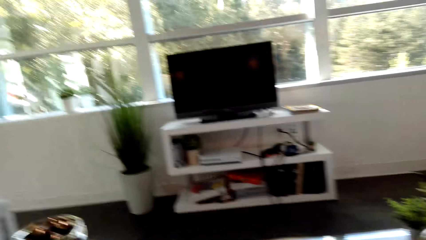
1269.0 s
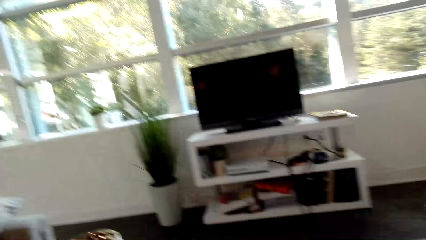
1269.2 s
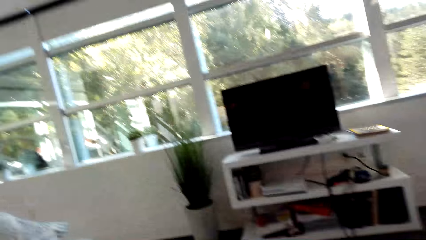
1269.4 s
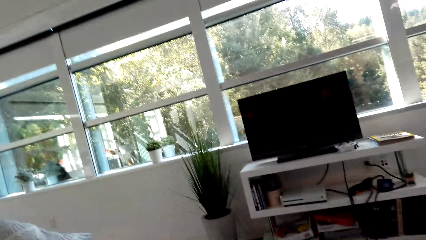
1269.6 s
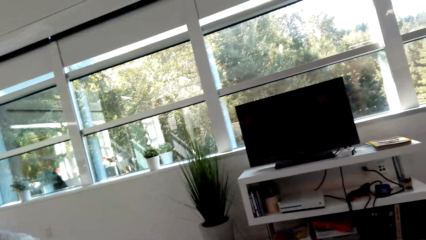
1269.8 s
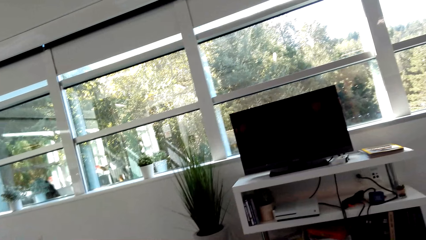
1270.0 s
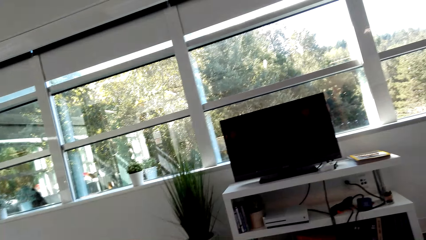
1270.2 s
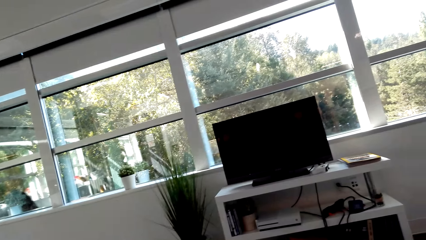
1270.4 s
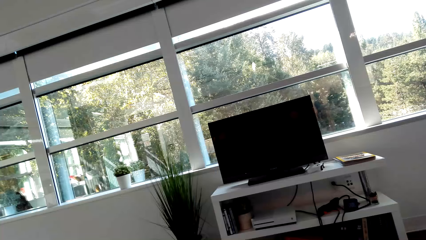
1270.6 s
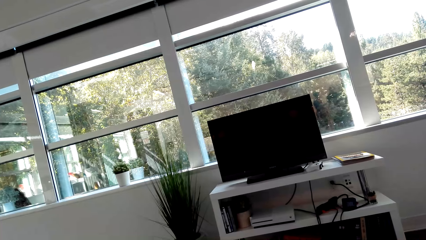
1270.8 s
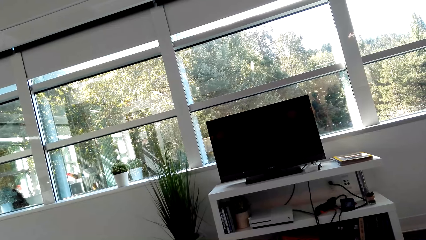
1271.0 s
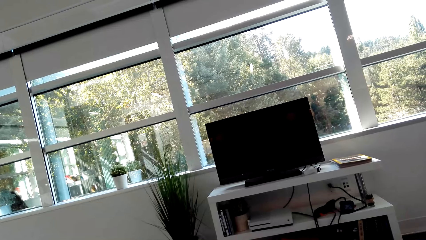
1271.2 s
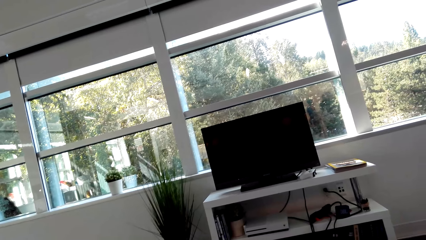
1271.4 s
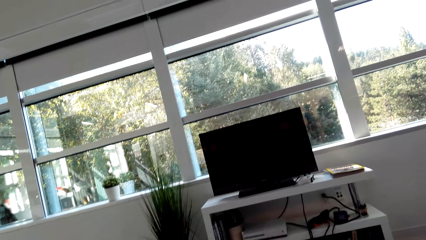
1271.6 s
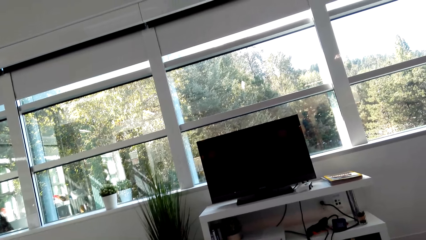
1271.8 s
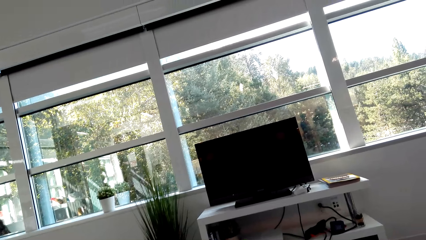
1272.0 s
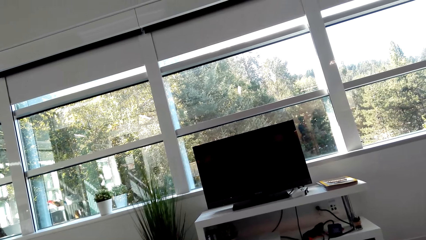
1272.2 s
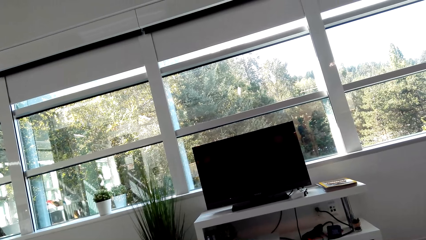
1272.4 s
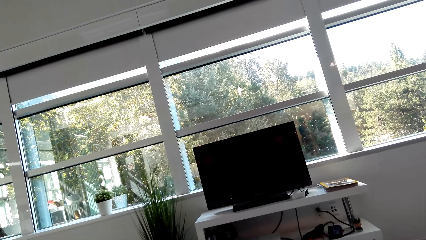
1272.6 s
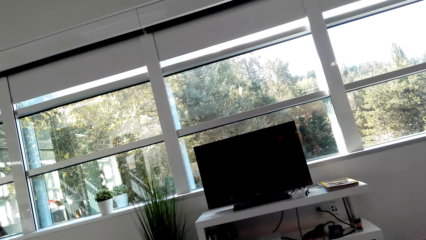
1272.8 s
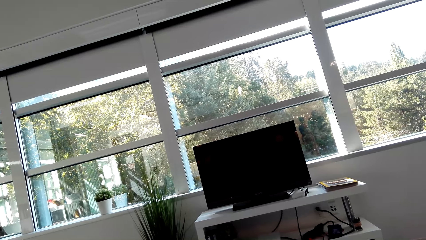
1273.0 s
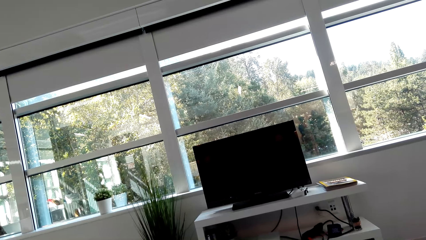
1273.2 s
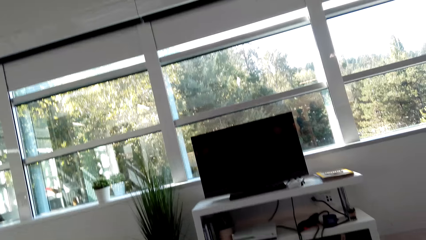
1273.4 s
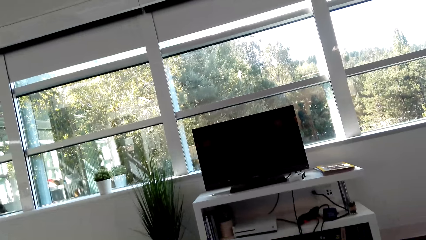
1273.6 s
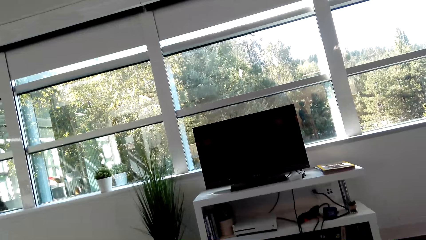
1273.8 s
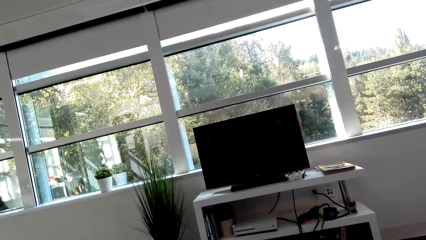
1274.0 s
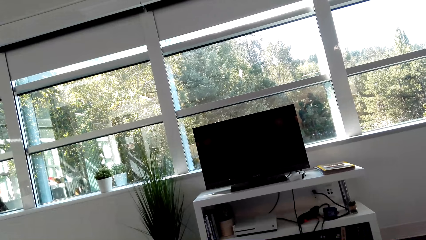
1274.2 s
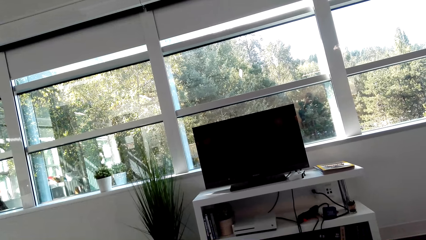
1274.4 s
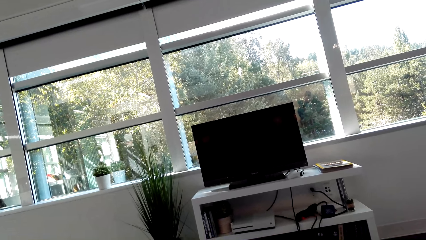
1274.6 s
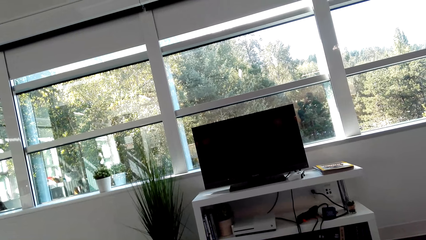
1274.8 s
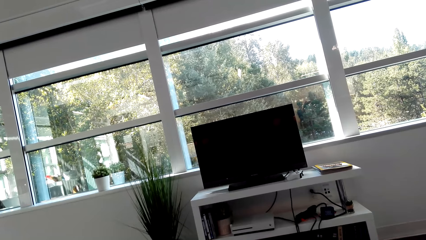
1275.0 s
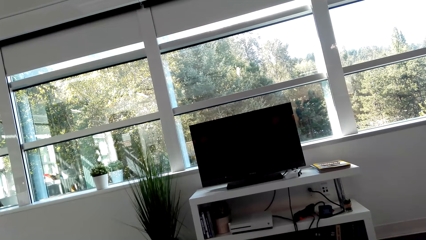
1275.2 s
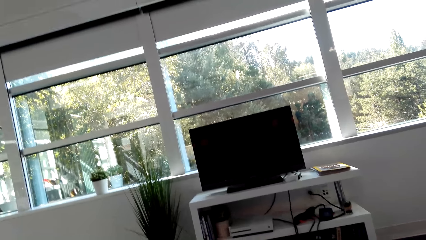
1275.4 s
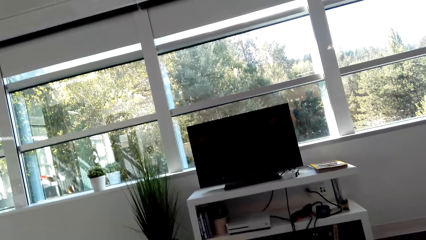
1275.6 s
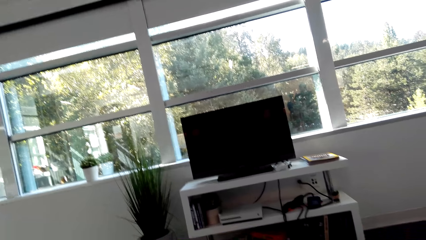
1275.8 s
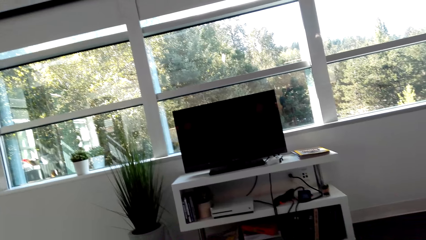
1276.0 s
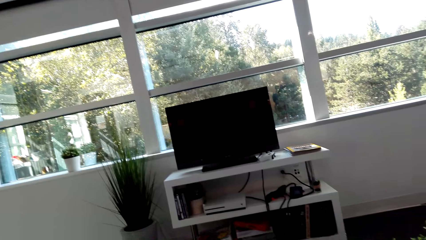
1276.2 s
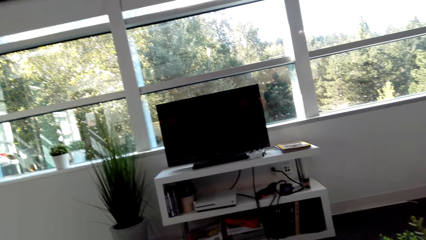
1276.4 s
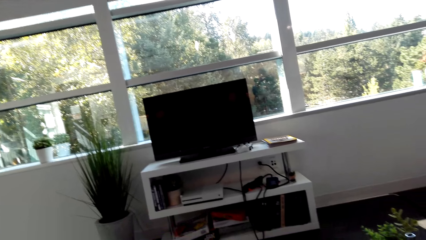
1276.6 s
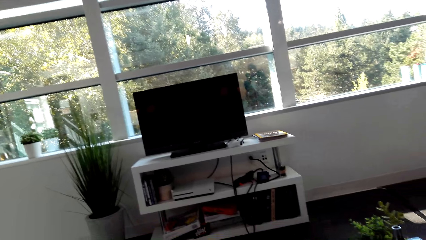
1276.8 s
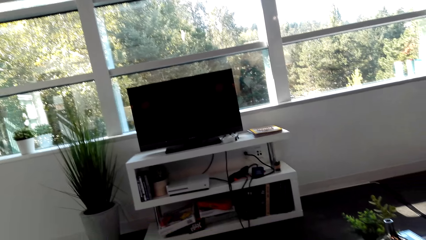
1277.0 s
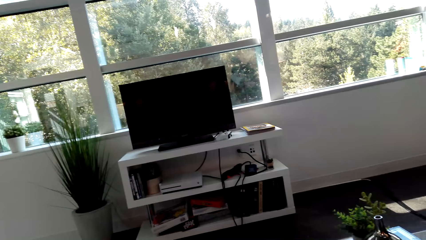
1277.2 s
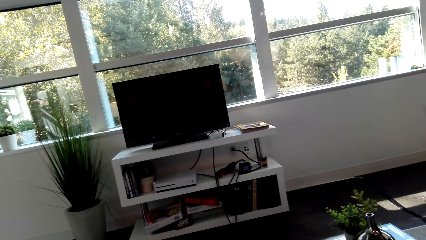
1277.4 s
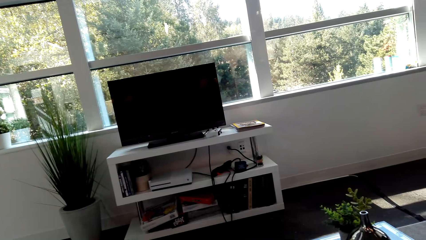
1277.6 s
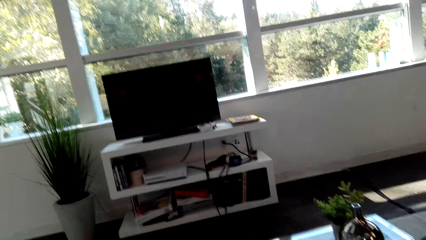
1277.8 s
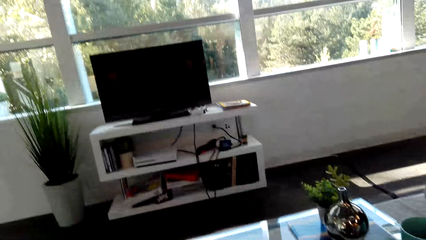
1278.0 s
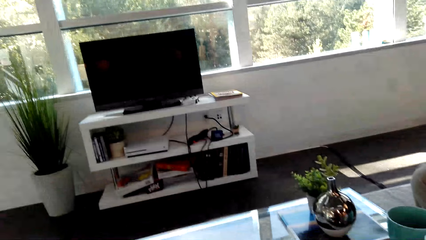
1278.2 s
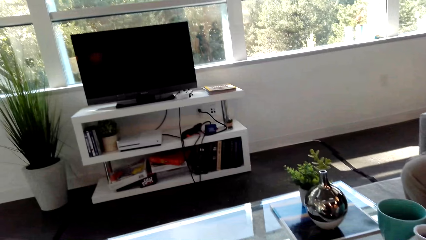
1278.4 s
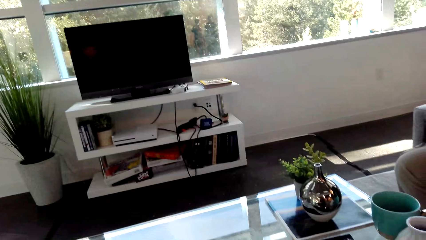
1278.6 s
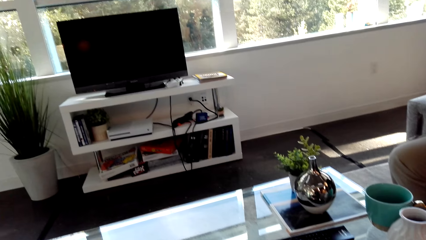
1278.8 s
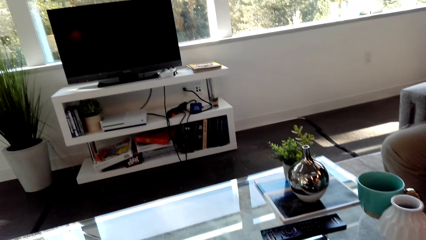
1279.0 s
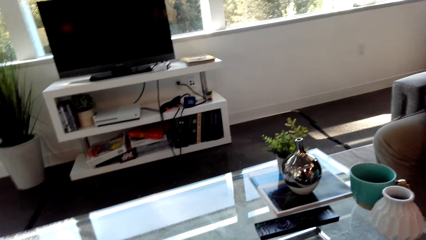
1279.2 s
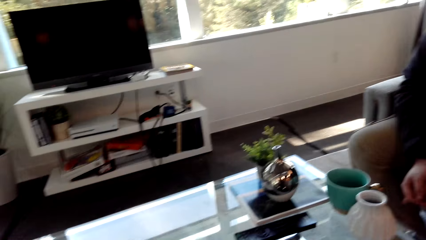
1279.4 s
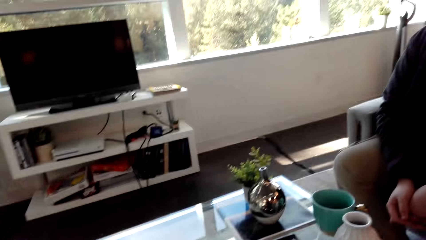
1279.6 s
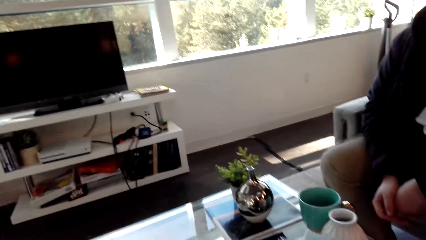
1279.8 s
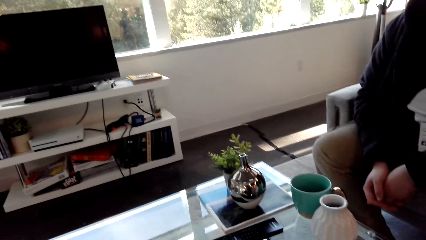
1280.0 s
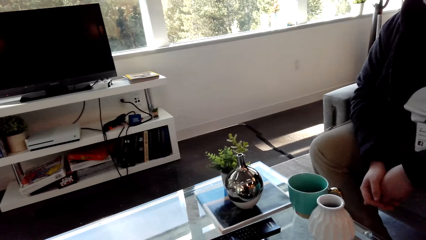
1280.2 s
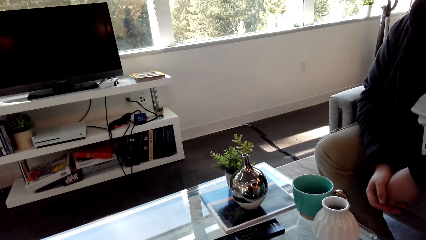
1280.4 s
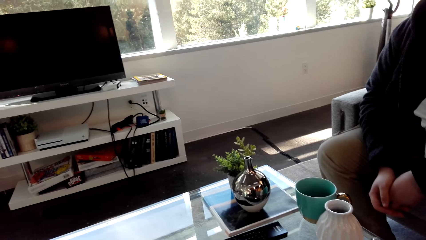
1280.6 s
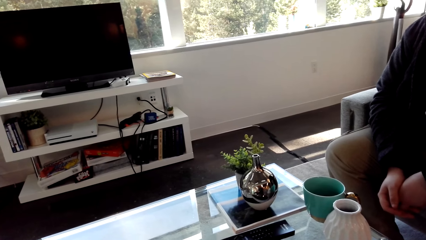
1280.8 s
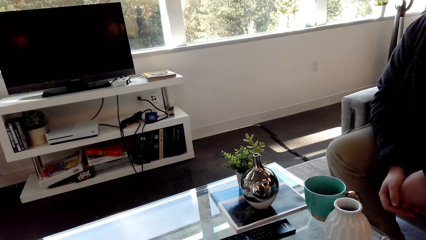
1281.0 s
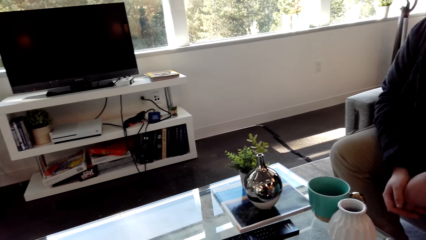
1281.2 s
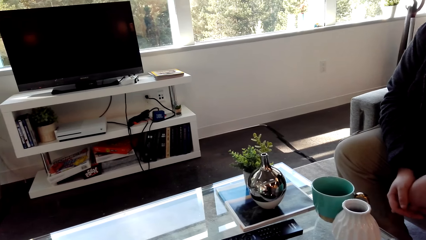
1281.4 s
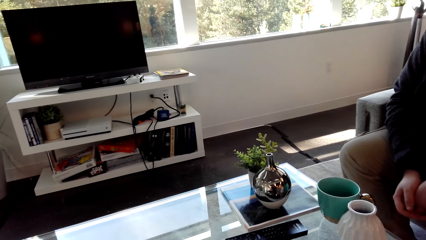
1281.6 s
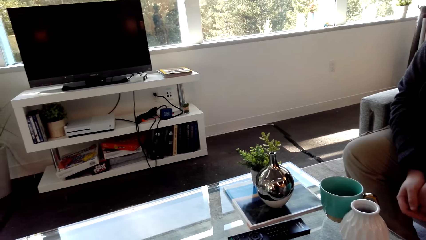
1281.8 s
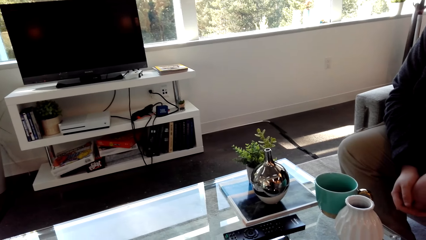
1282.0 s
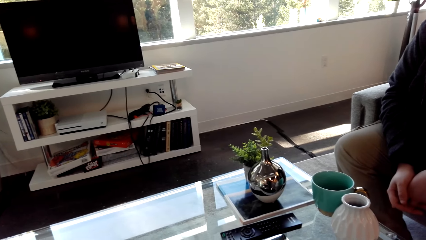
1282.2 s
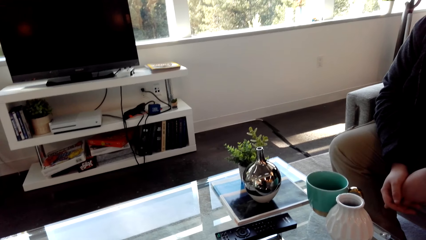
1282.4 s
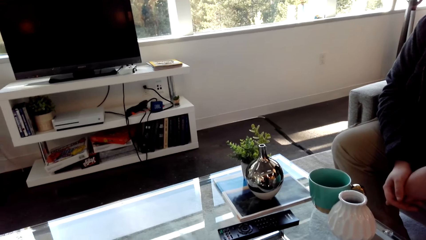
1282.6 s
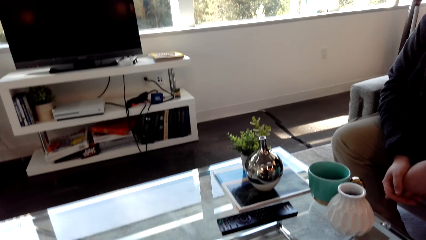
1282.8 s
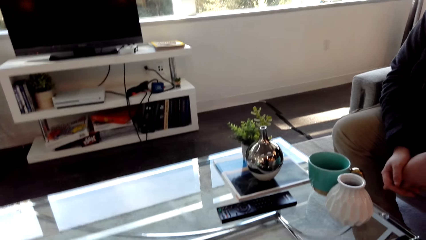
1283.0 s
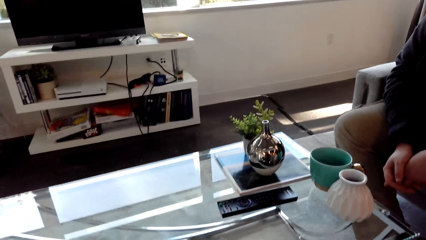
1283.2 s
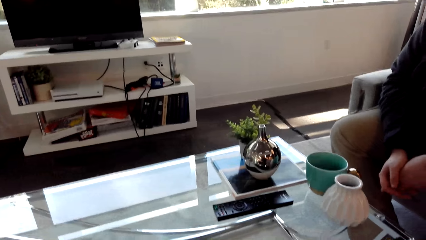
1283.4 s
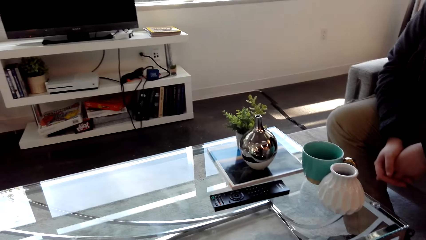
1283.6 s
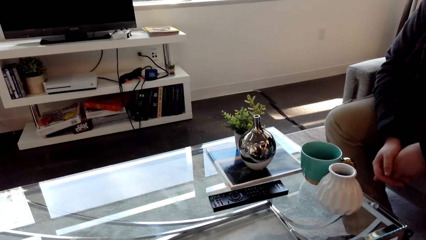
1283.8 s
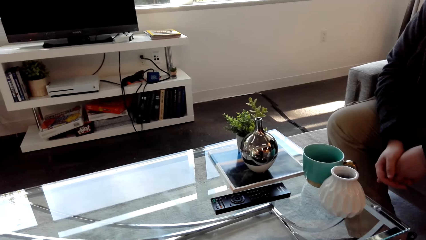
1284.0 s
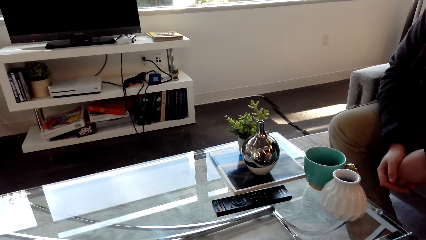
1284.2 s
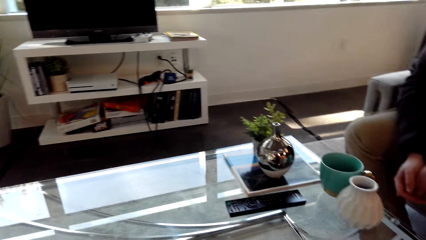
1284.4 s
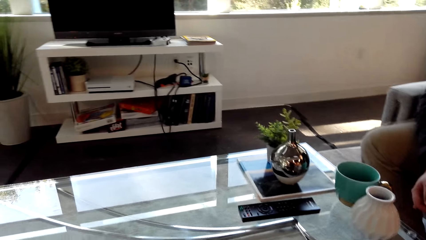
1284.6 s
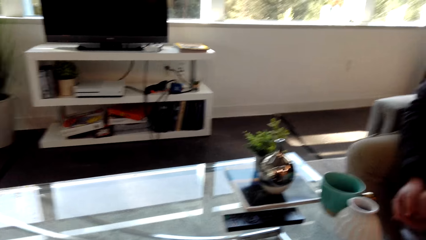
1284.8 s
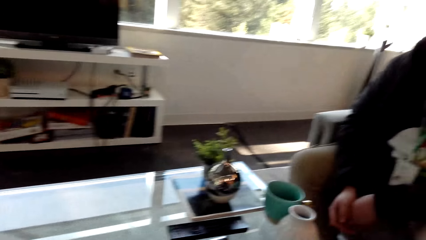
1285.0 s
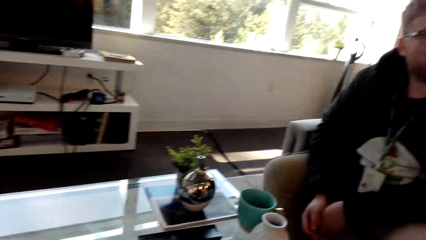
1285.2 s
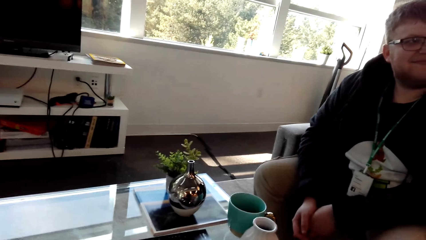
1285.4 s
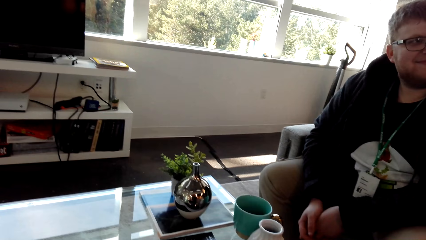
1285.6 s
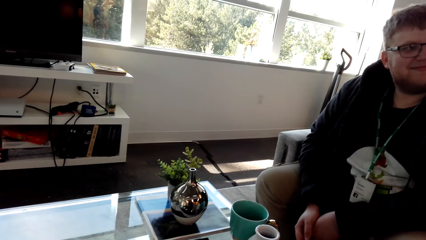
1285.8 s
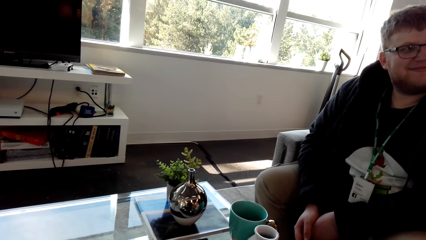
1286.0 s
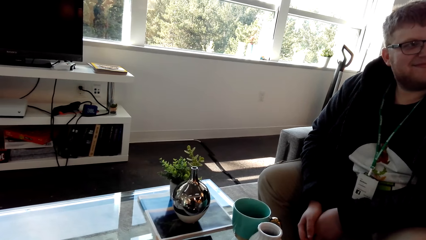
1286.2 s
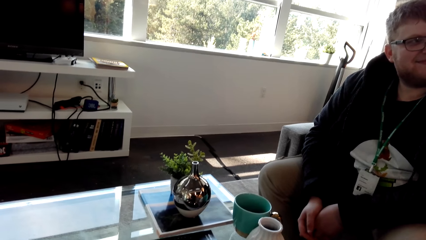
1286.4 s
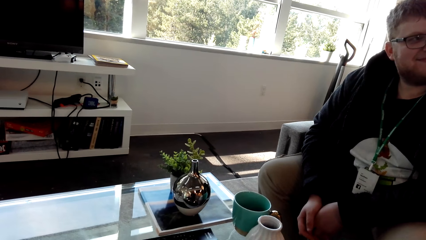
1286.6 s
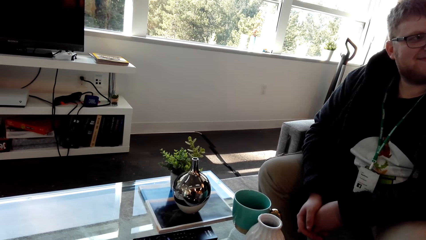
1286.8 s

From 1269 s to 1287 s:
The camera wearer looks around. They talk.
